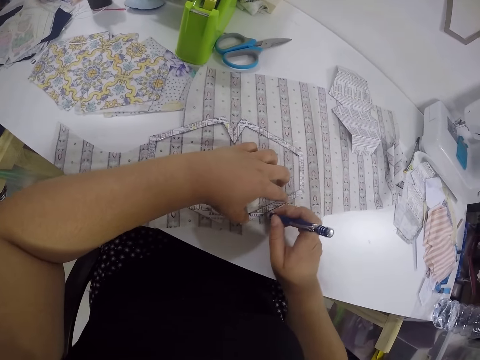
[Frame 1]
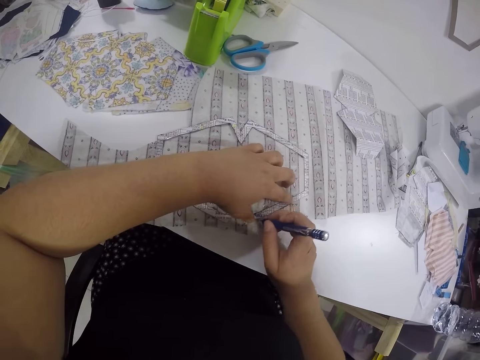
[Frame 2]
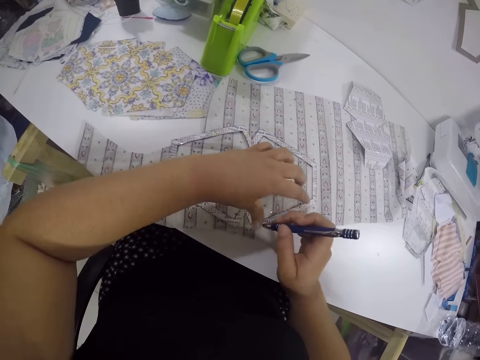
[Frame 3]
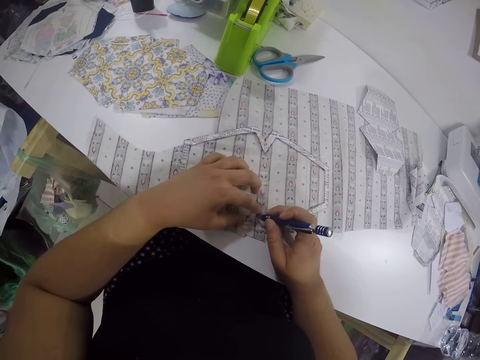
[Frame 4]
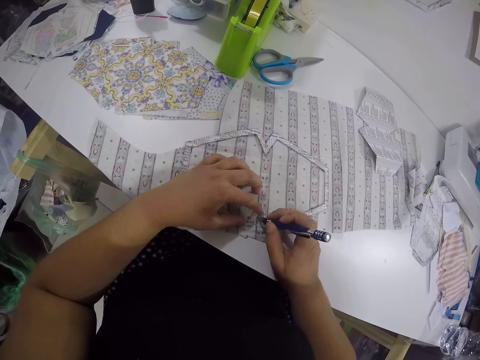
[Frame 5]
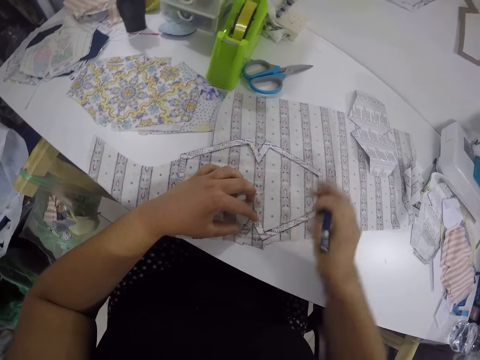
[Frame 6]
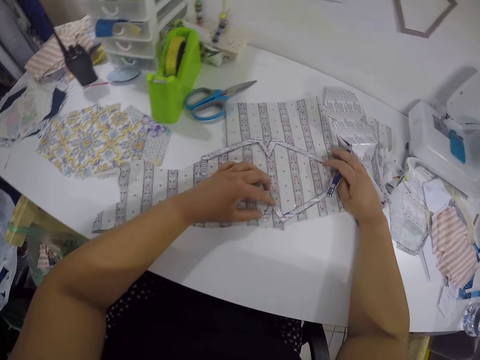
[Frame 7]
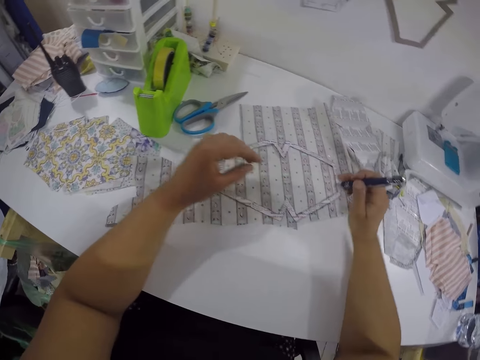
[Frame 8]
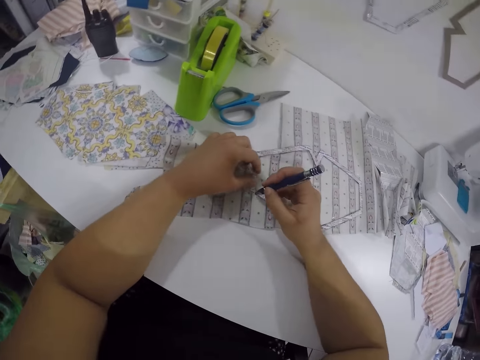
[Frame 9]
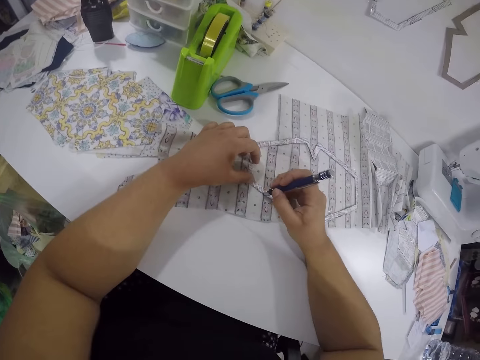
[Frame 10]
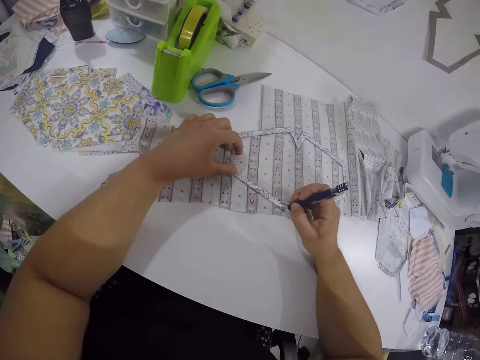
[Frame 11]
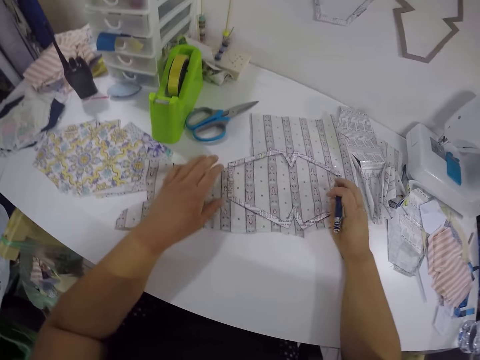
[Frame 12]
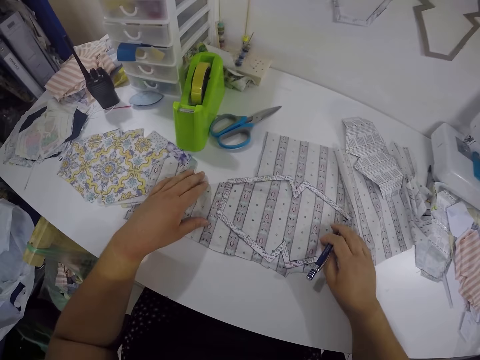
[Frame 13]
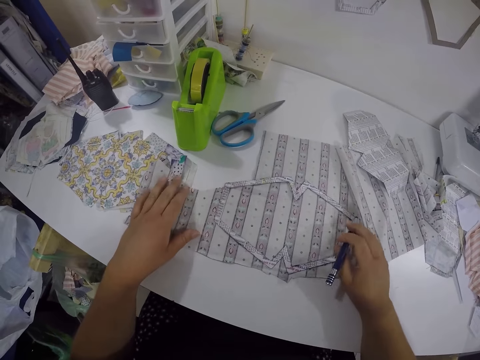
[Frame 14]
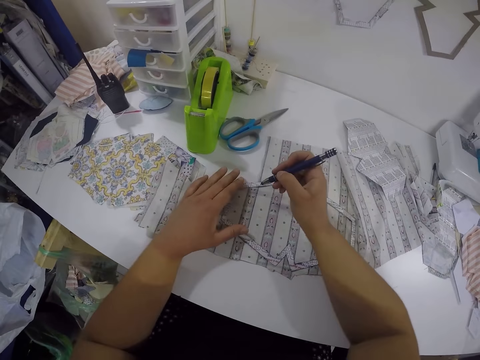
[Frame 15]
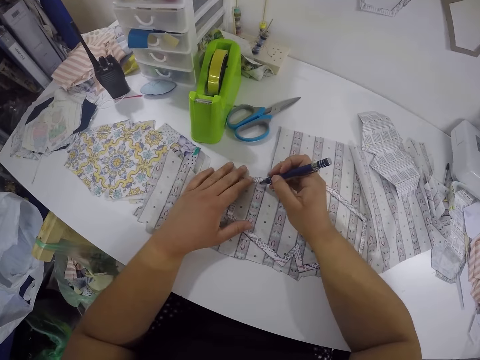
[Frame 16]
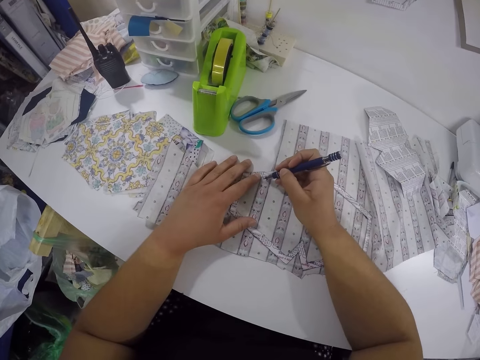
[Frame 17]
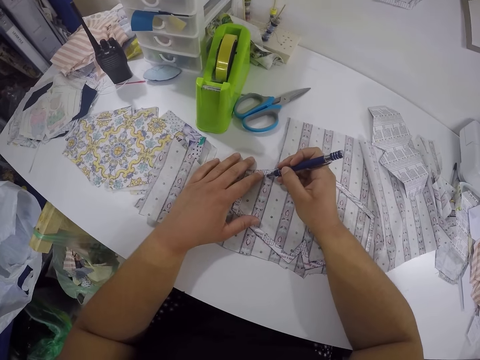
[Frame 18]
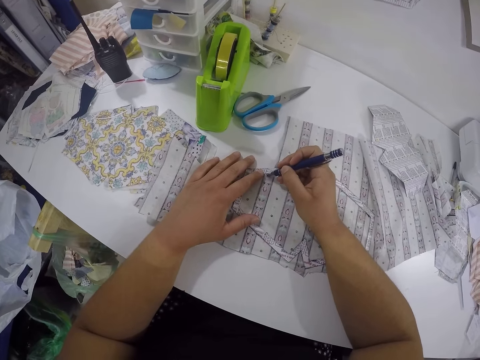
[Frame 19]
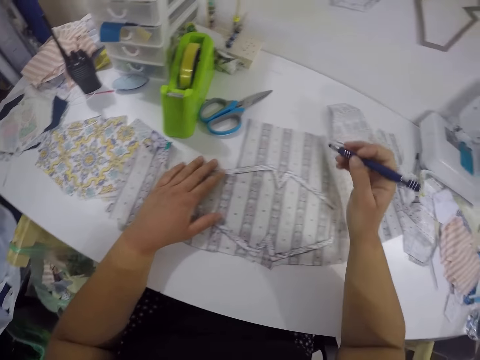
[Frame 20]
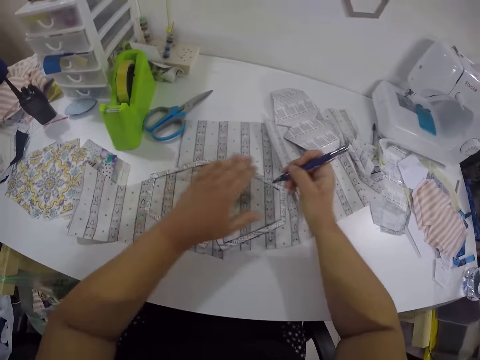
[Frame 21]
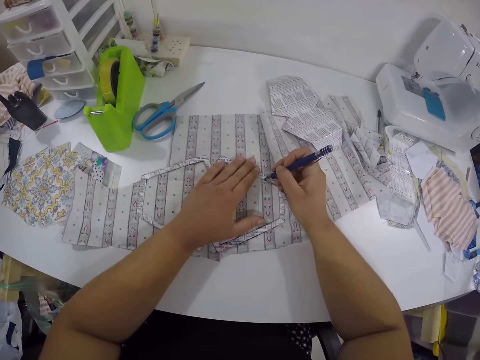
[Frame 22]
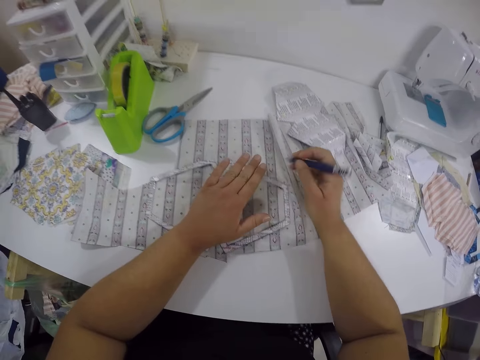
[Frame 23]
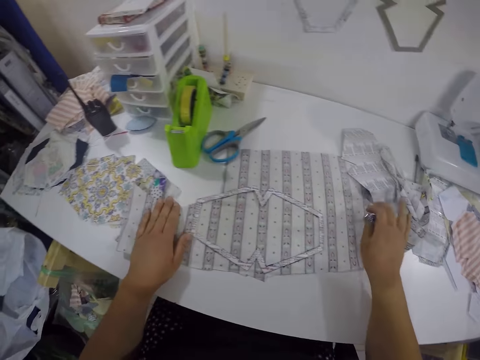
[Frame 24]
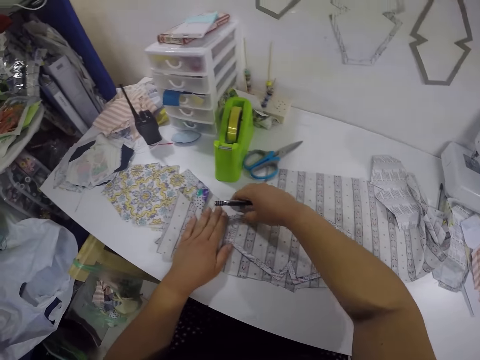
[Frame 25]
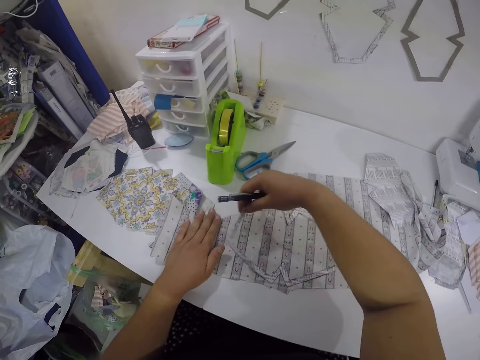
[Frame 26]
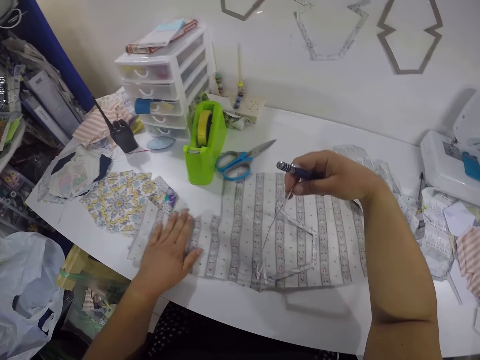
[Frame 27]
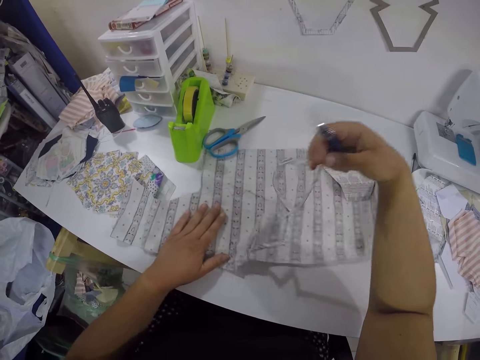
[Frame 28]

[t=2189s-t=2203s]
The camera wearer moves the fabric on the table with both hands. She outlines the paper cut out on the fabric with the pen in her right hand. She moves the fabric on the table with both hands. She outlines the paper cut out on the fabric with the pen in her right hand. She moves the fabric on the table with both hands. She removes the paper cut out from the fabric with both hands.

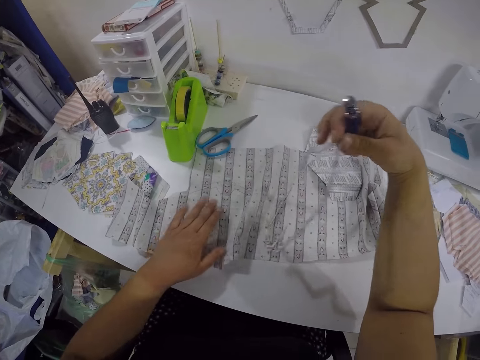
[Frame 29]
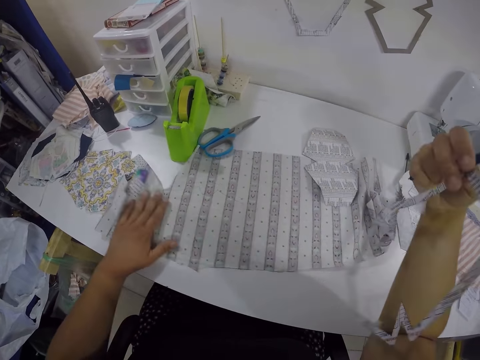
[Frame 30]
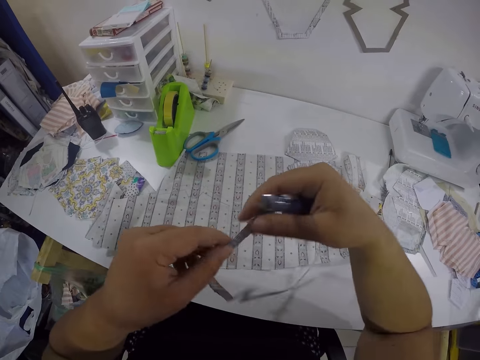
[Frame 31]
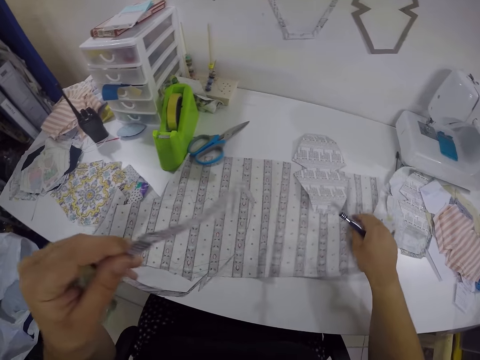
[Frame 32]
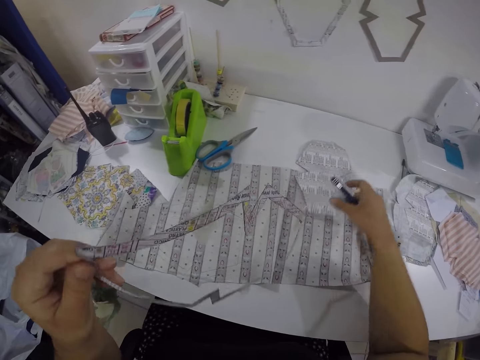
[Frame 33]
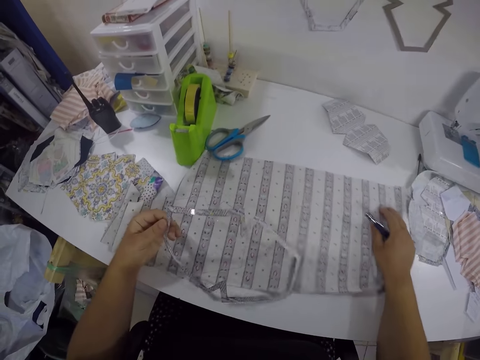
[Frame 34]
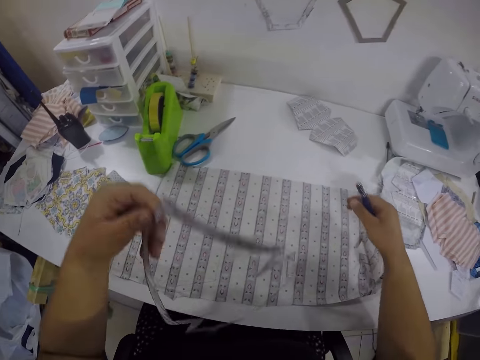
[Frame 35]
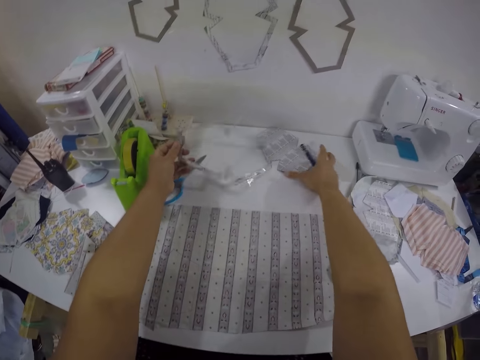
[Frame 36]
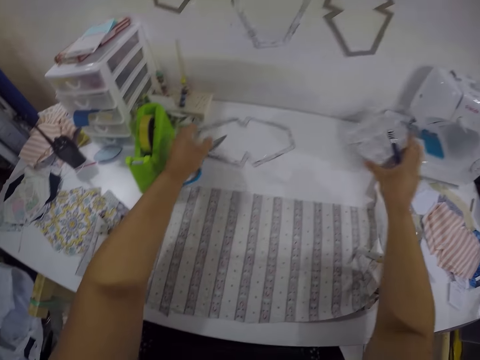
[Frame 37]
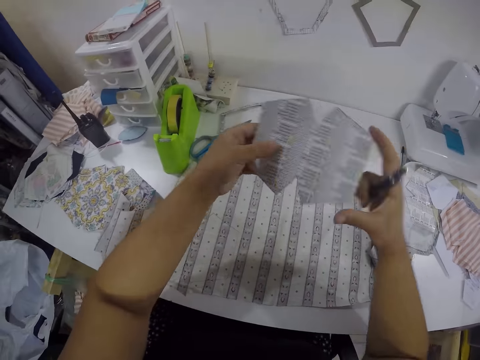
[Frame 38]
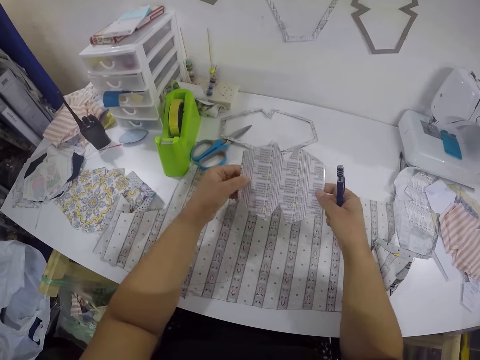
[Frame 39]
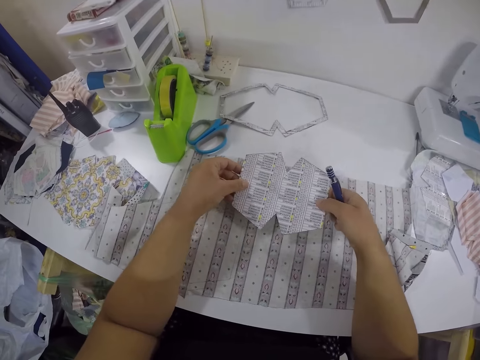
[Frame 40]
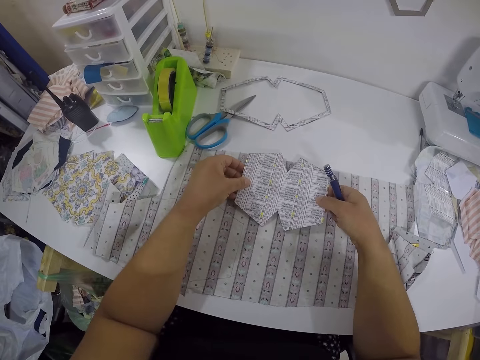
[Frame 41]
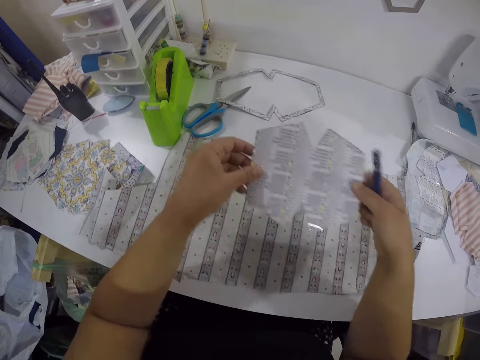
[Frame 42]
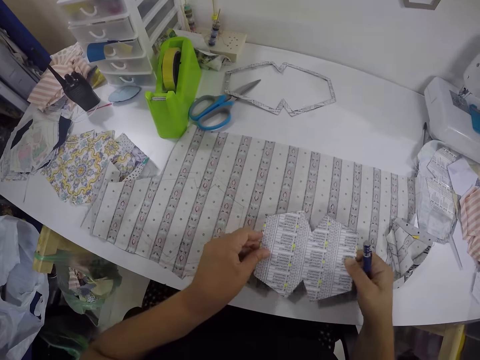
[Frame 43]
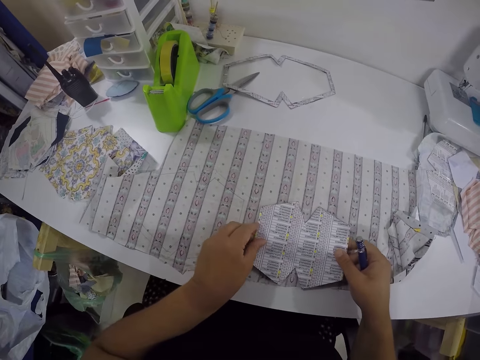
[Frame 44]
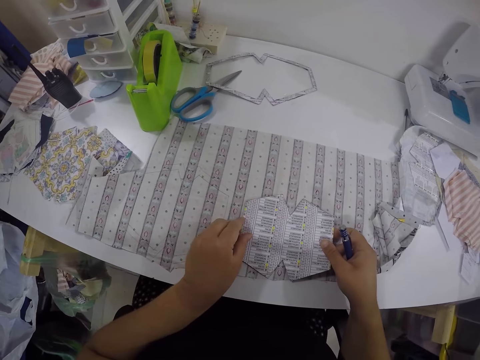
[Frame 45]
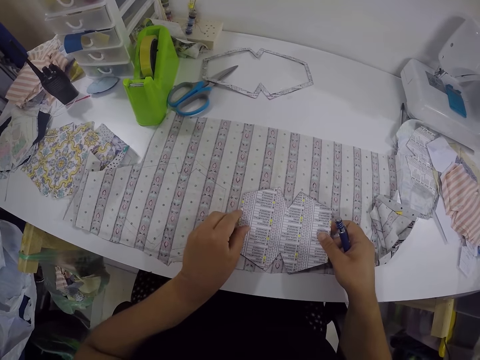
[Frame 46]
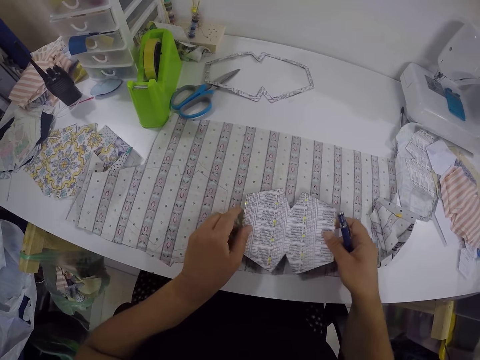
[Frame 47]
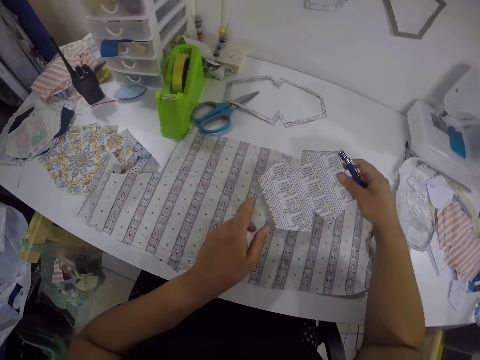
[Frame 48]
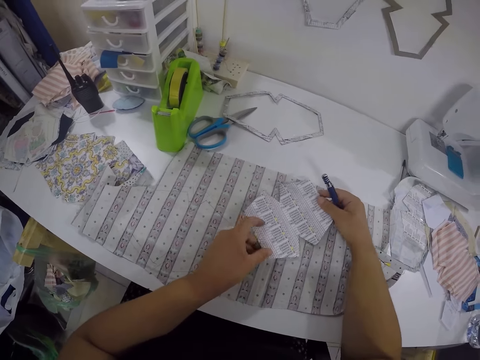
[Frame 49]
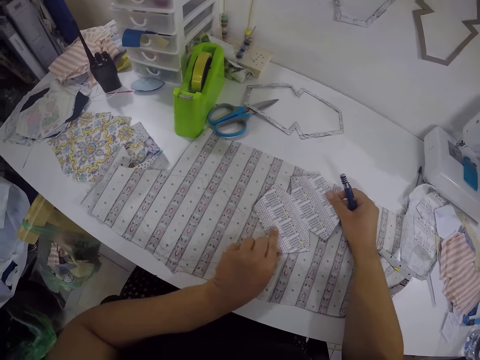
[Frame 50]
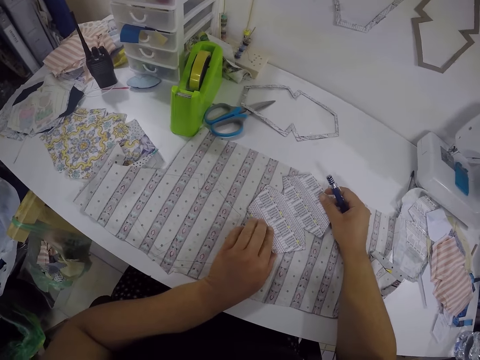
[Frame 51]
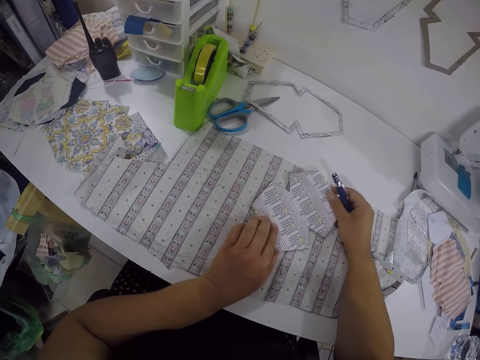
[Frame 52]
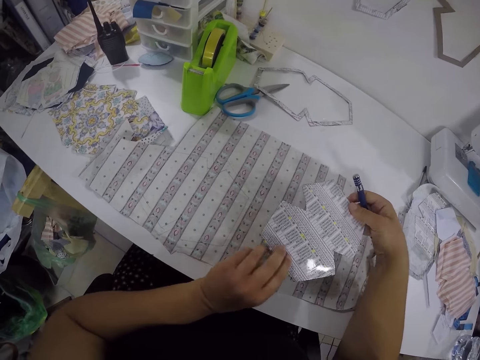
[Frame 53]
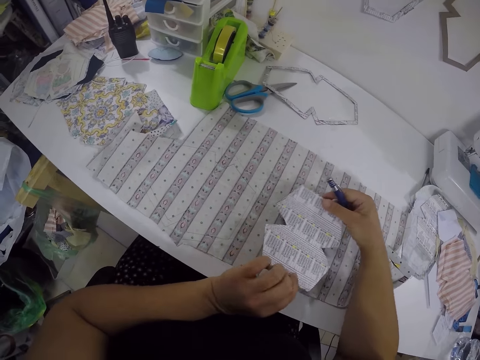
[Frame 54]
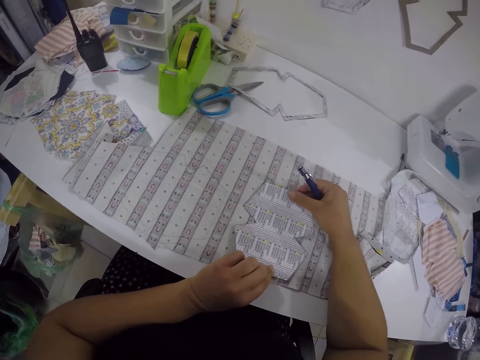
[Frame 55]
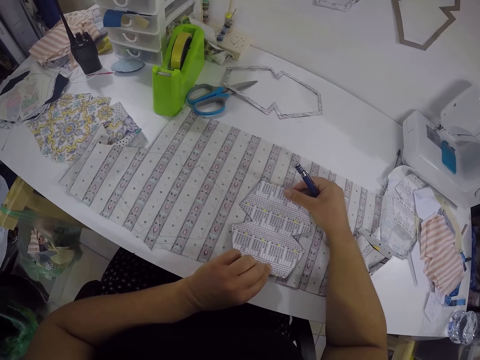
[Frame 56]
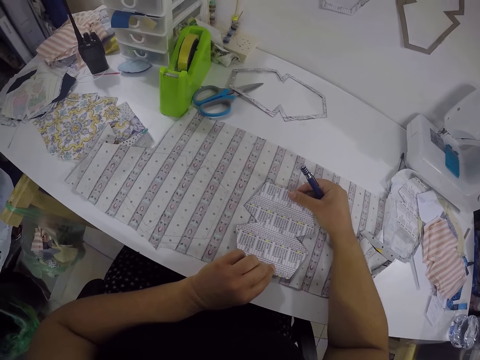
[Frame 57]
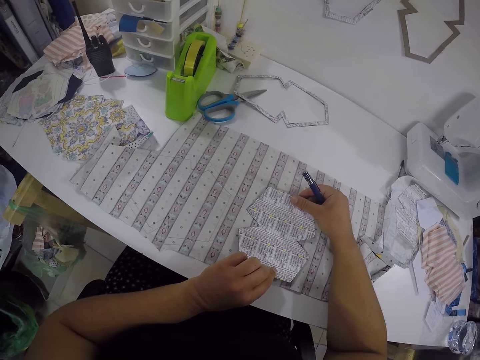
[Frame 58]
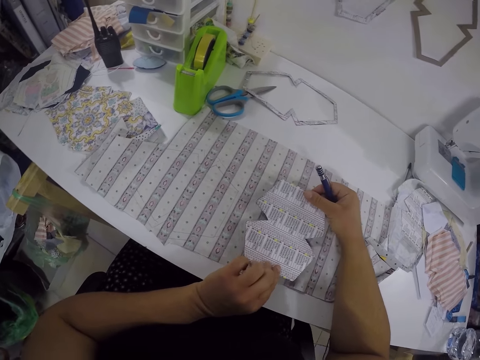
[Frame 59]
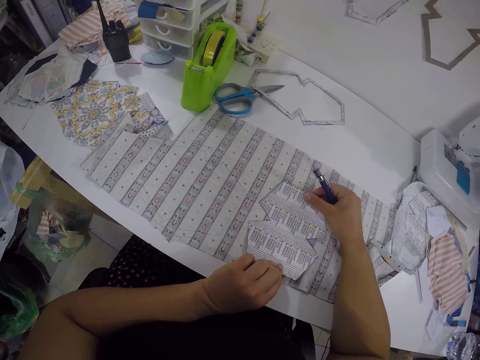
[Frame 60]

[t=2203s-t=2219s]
The camera wearer passes the paper cut out from her right hand to her left hand. She moves the fabric on the table with her right hand. She moves the paper cut out on the table with her right hand. She moves the fabric on the table with her right hand. She drops the paper cut out on the table with her left hand. She picks up the paper cut out from the table with her right hand. She places the paper cut out on the fabric with both hands.
